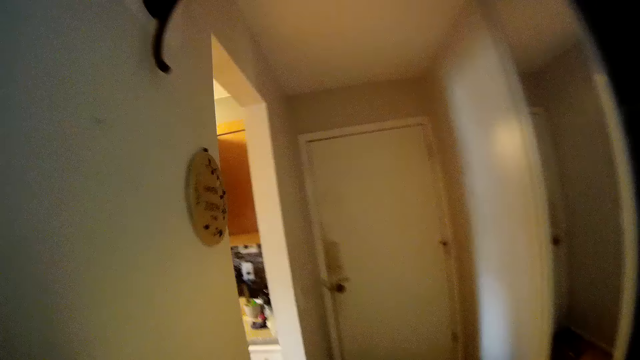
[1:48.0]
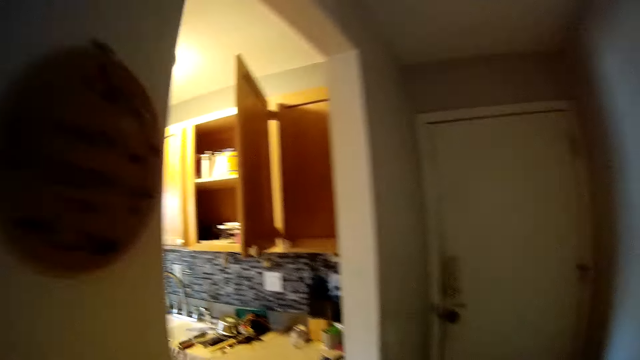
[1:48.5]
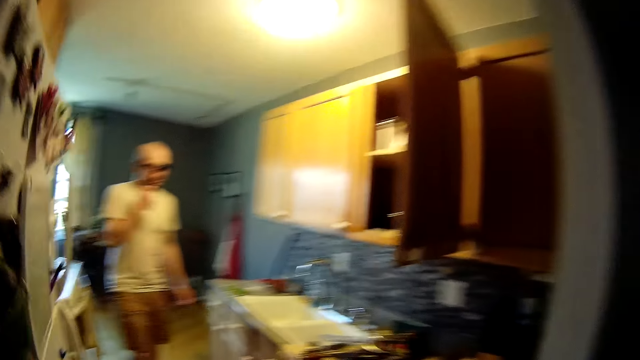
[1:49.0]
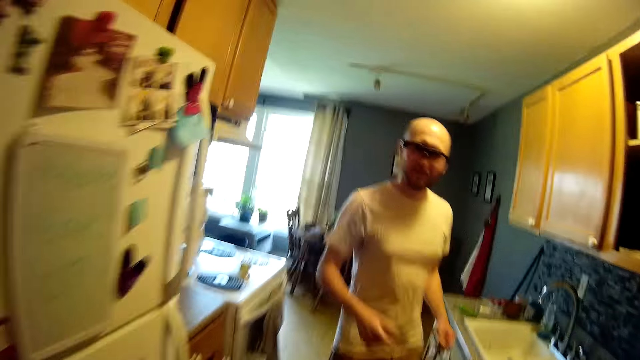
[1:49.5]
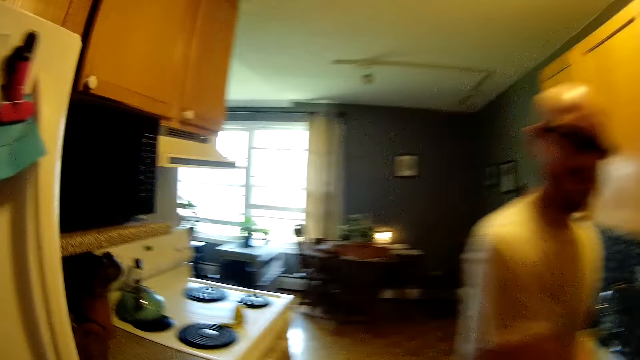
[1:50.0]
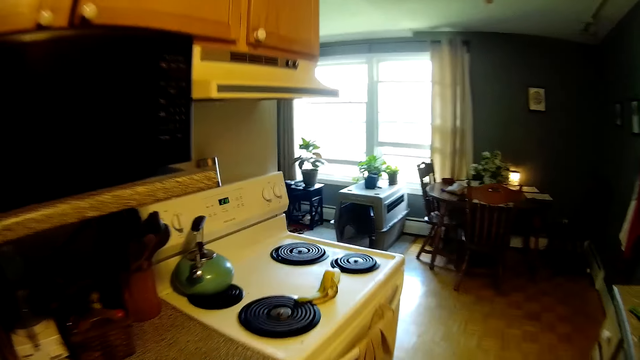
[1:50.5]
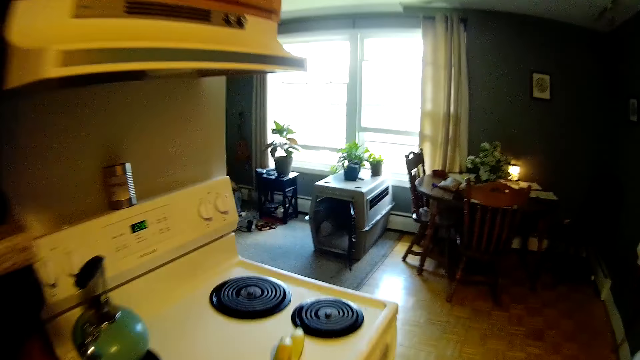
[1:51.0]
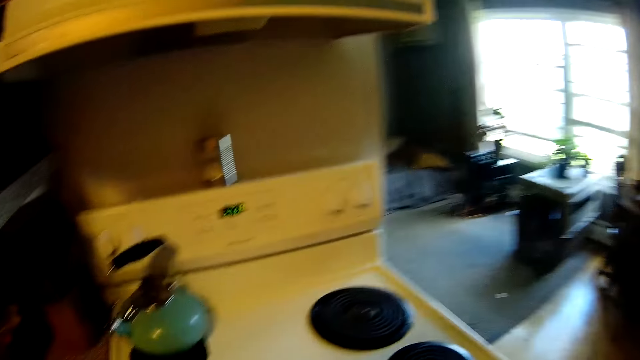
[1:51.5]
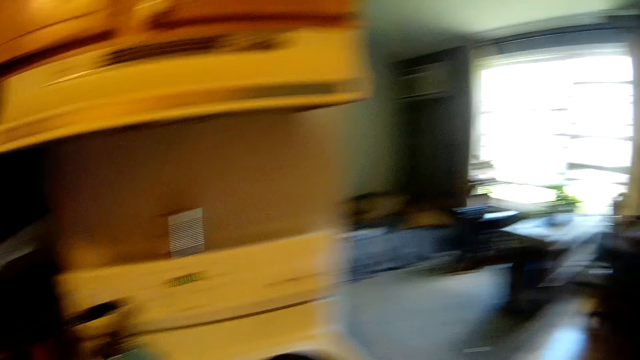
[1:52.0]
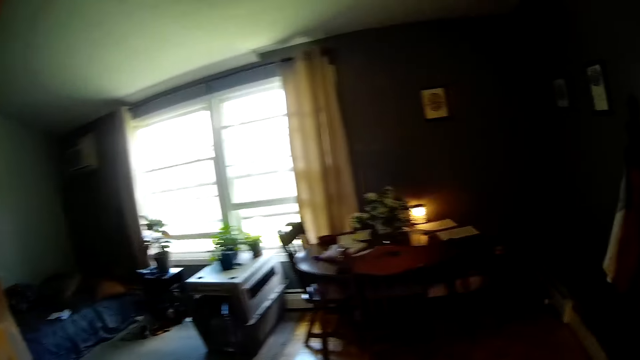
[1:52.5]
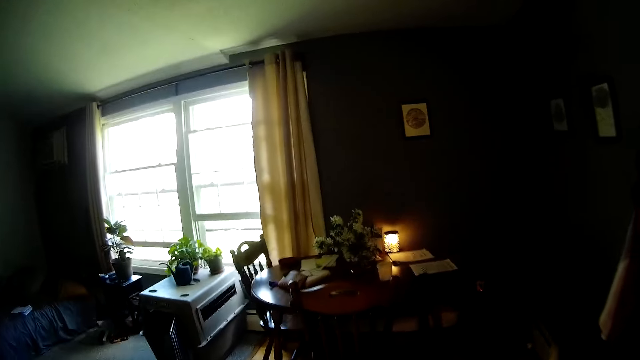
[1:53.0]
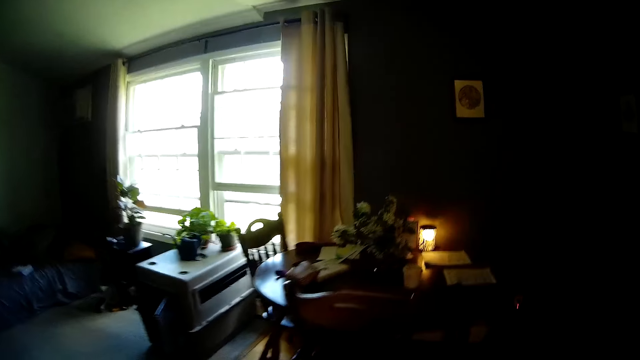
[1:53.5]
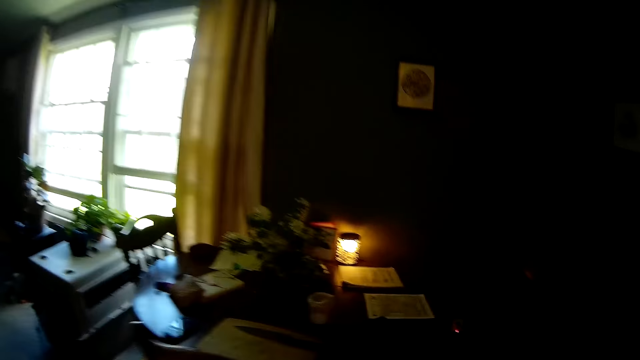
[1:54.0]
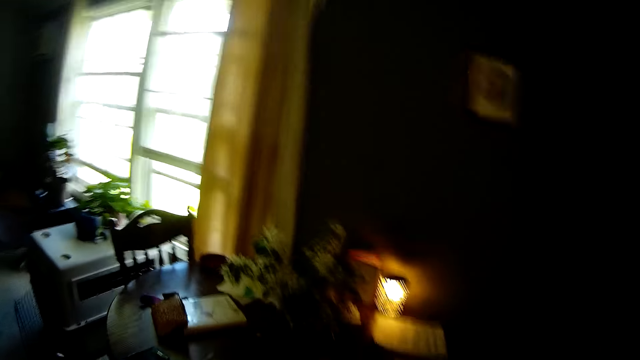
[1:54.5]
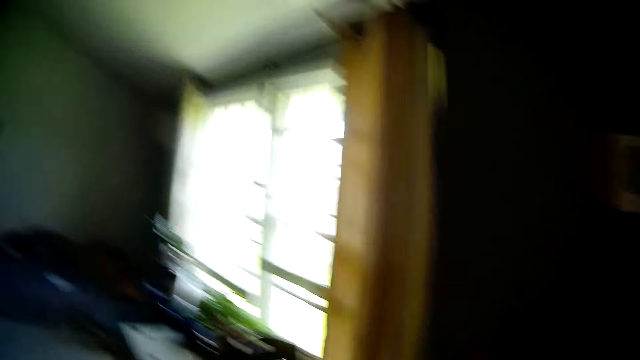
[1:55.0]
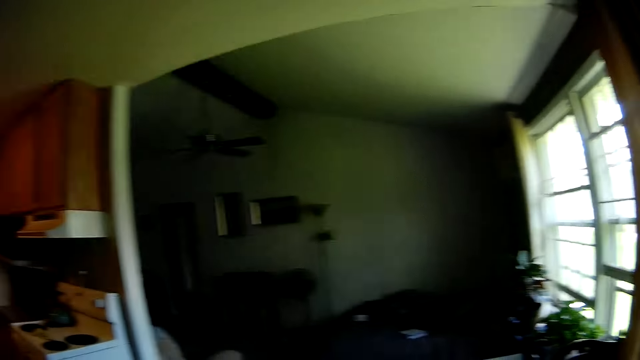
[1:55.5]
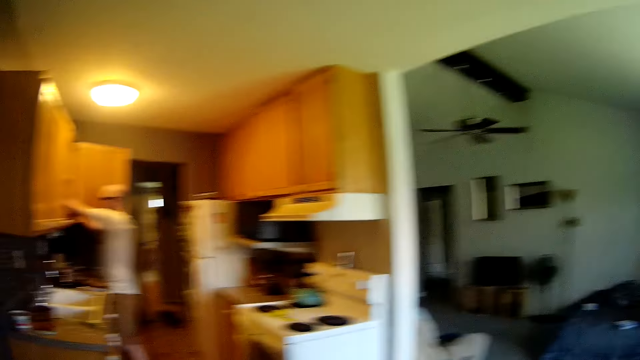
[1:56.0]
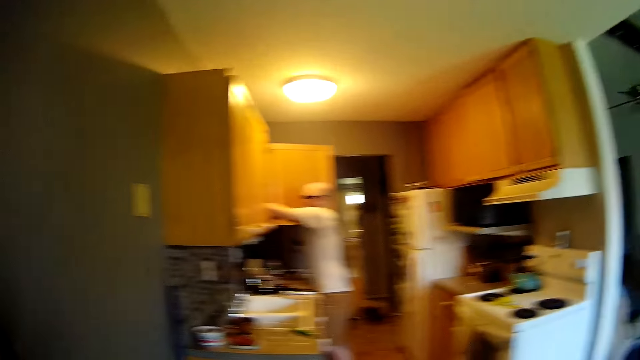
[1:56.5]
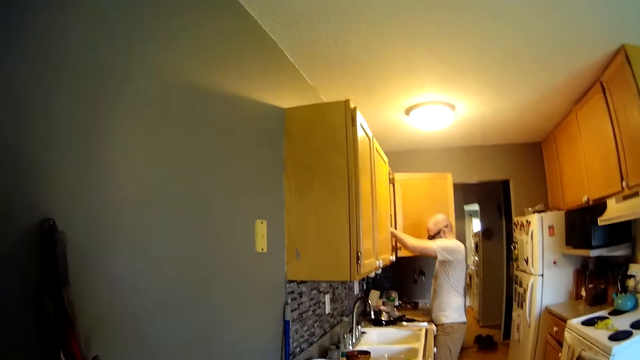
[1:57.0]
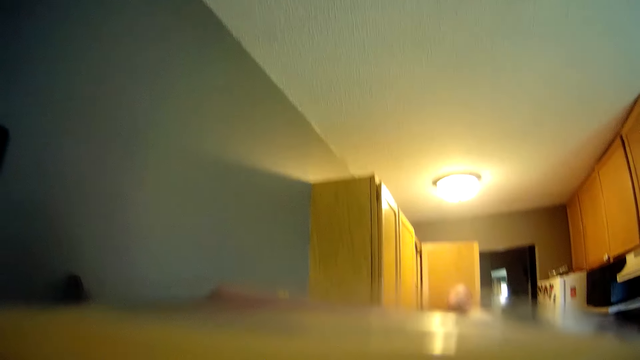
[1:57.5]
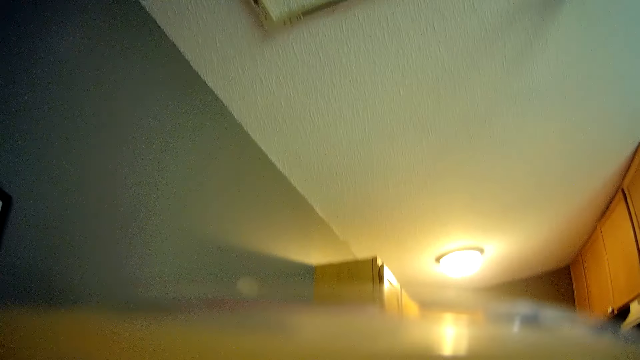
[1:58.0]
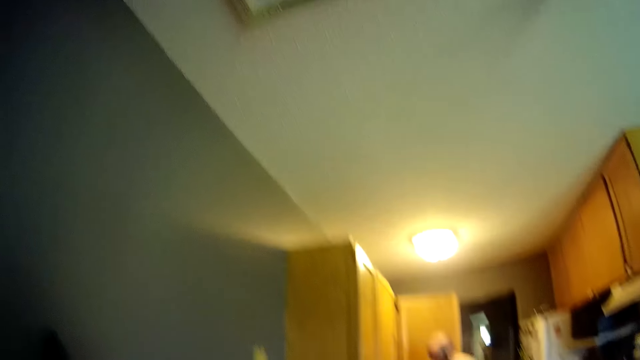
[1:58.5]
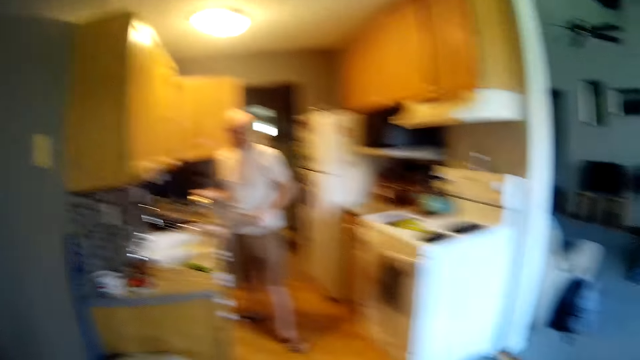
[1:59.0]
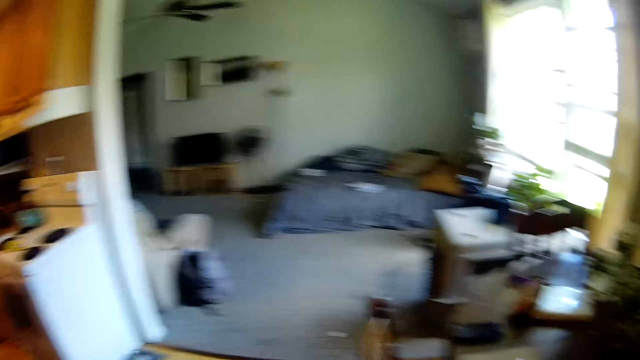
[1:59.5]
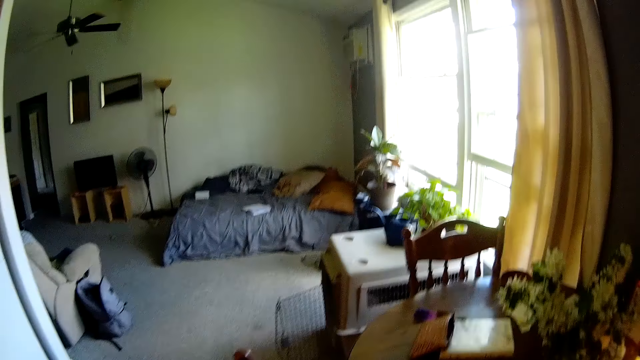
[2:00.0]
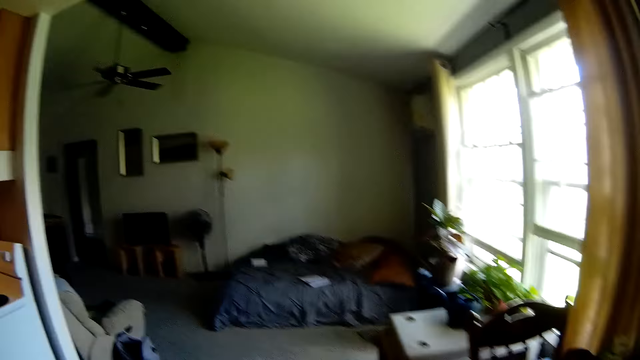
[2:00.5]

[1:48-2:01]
The camera wearer walks around in the house. She walks into the kitchen. A man converses with the camera wearer. The man interacts with the camera wearer. He interacts with the camera wearer again. The camera wearer drinks milk from a cup in her left hand.

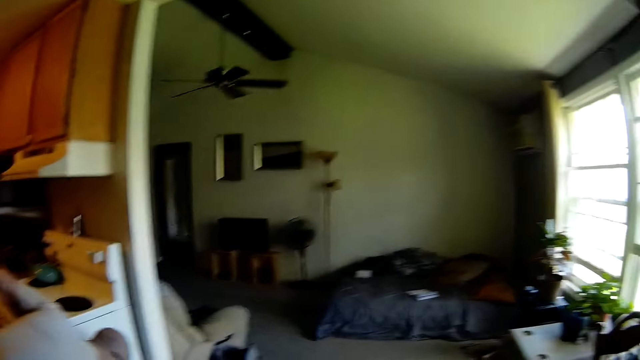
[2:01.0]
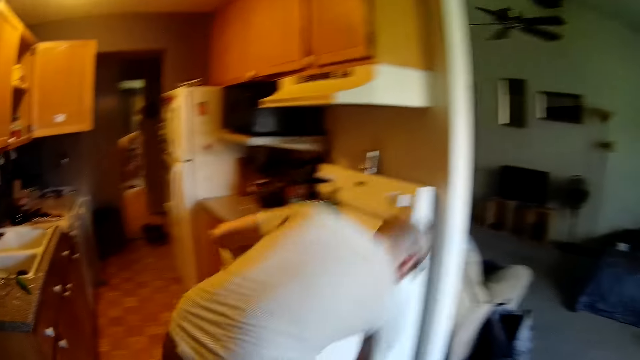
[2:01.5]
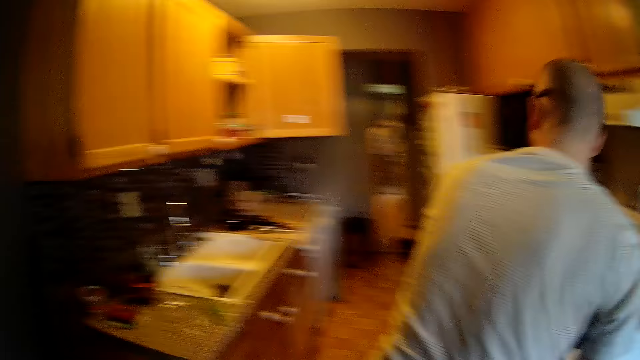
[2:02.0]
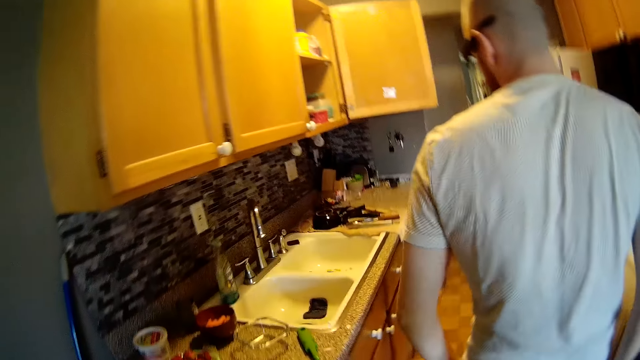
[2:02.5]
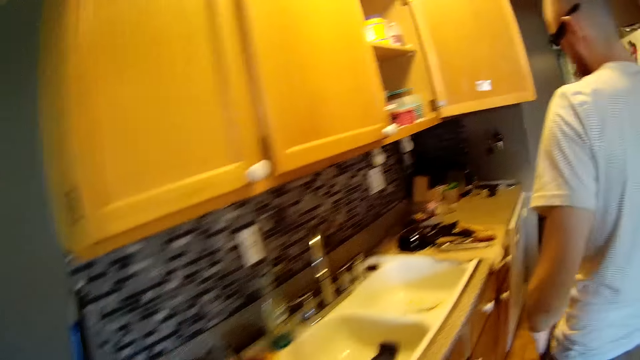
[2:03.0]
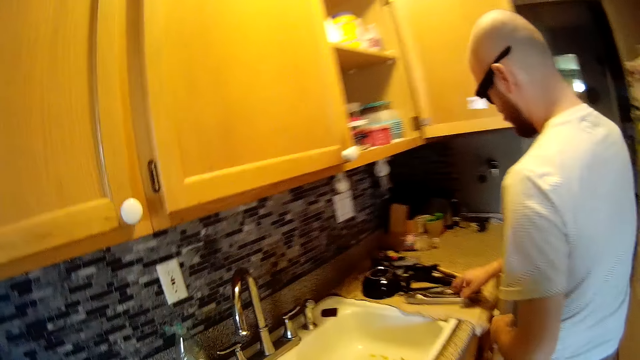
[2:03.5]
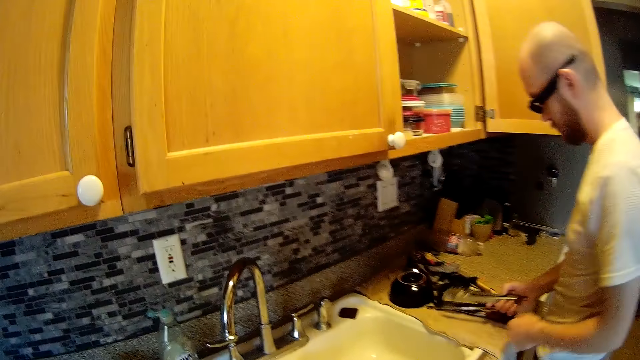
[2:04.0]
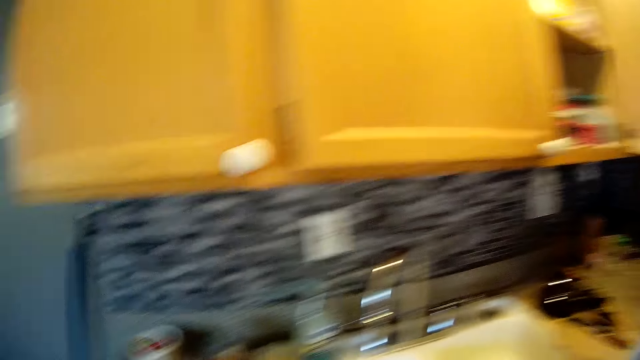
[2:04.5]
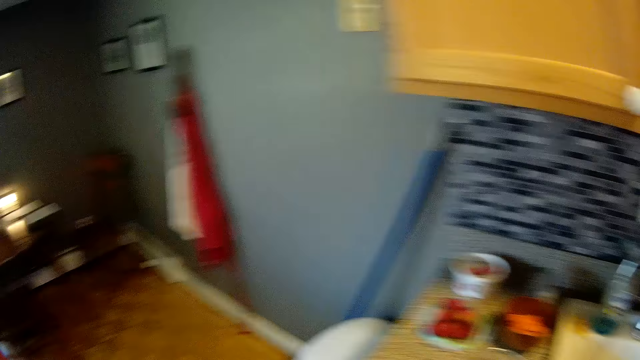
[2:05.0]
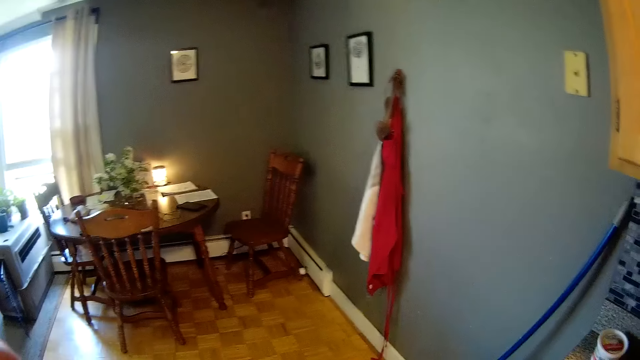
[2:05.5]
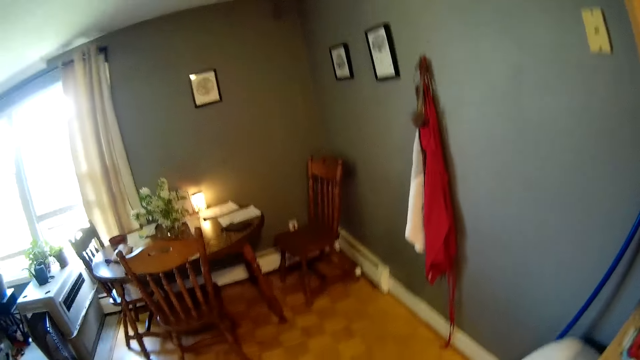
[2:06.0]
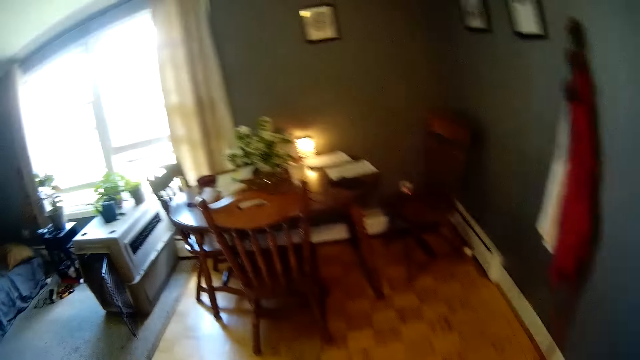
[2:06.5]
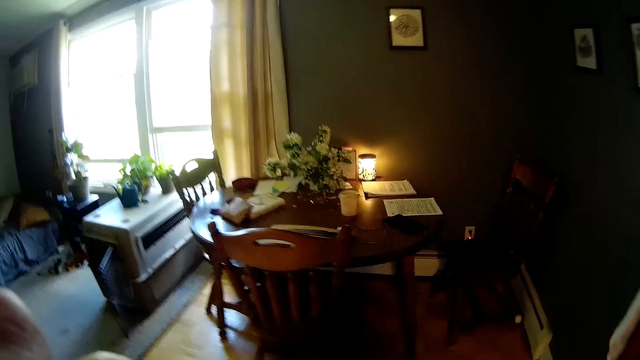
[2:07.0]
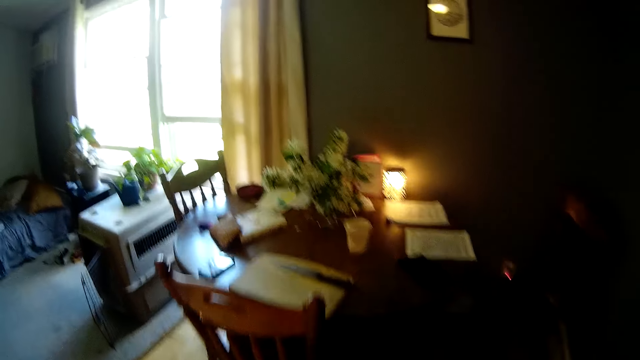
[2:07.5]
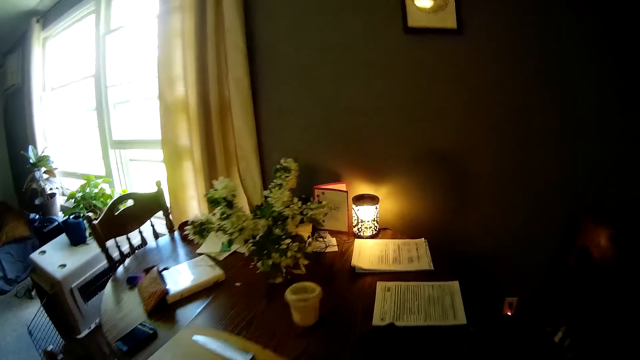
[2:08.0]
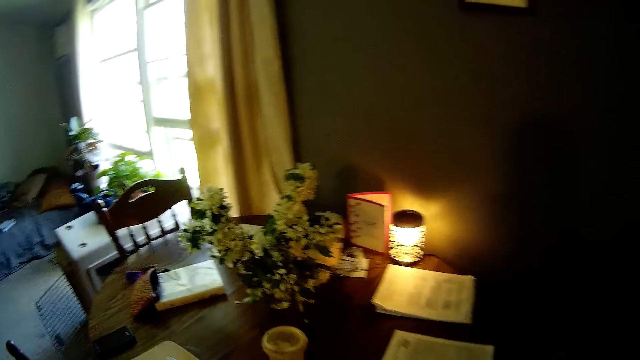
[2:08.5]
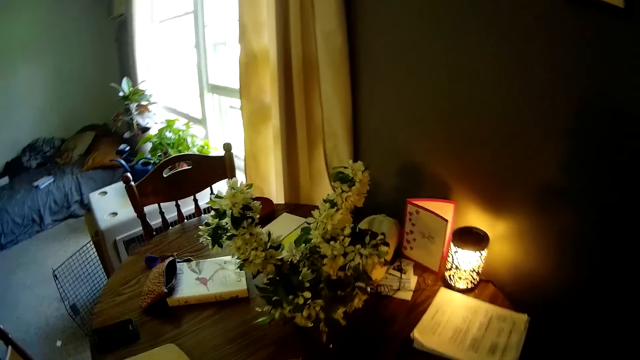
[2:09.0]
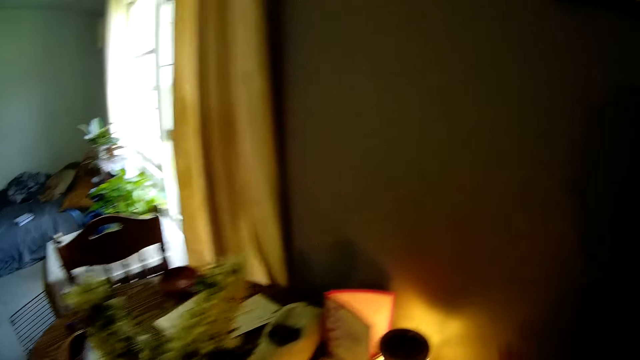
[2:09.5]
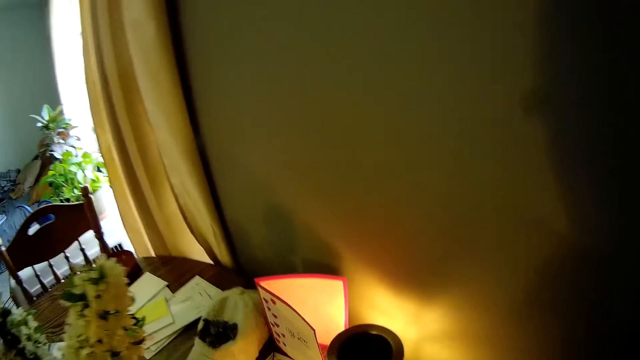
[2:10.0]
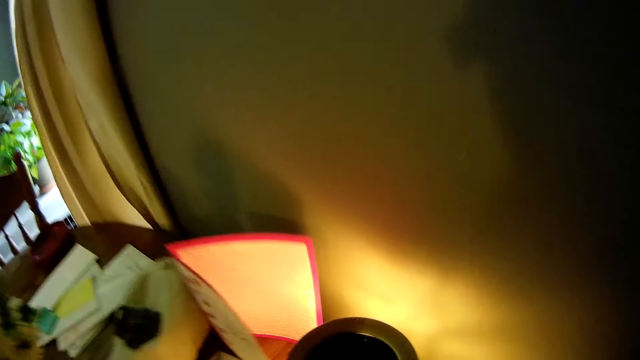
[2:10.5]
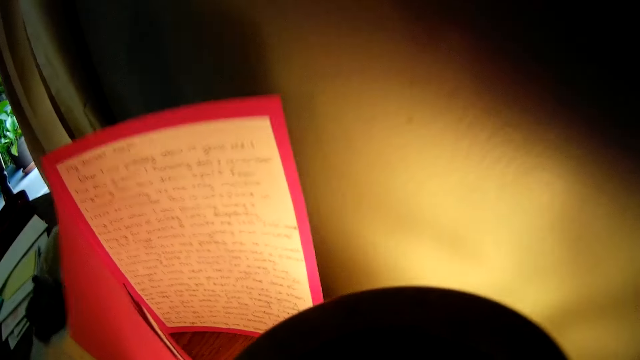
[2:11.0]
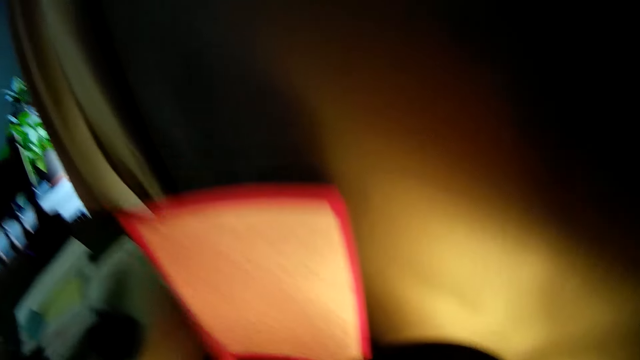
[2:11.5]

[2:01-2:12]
The man picks up a tong from the kitchen countertop with his right hand. The camera wearer interacts with the man. They smell something.
